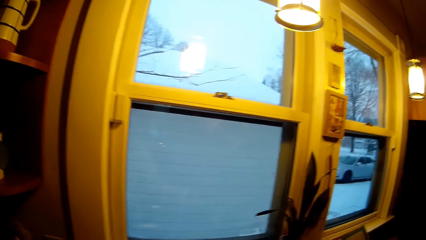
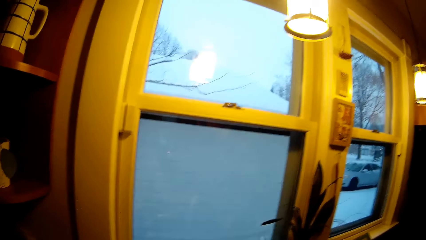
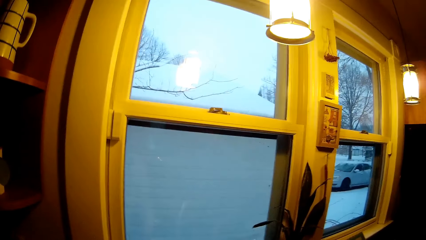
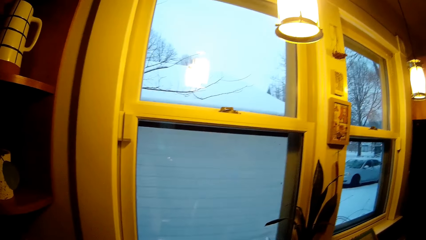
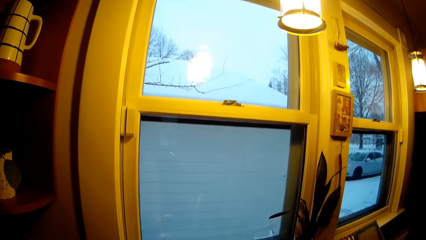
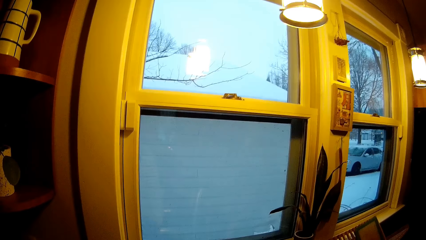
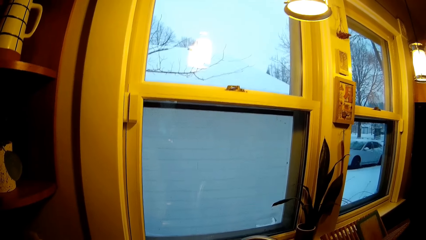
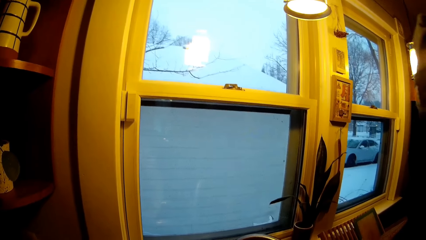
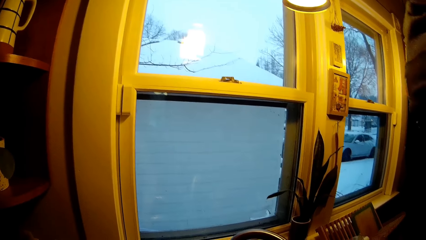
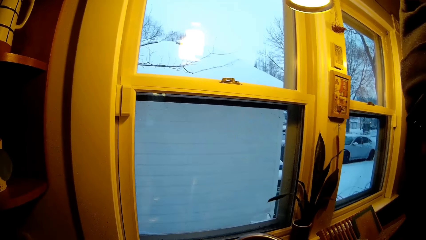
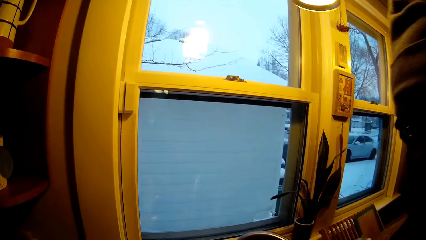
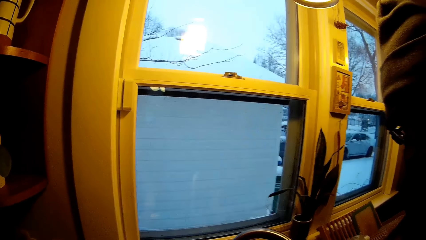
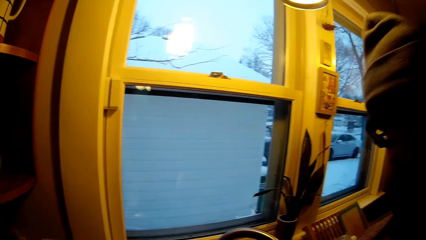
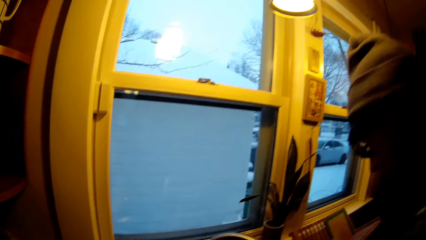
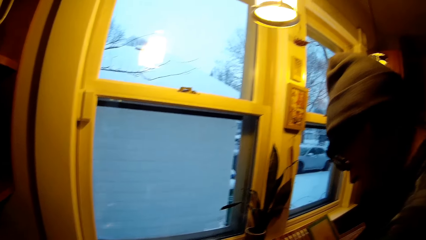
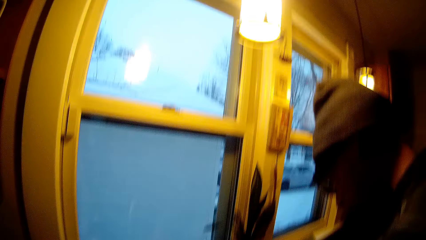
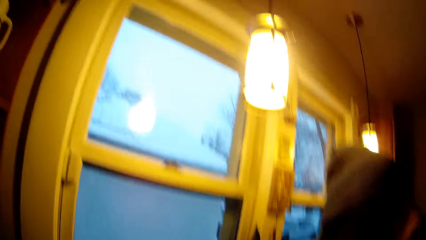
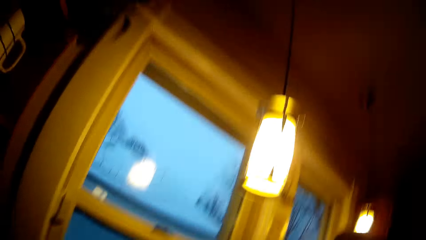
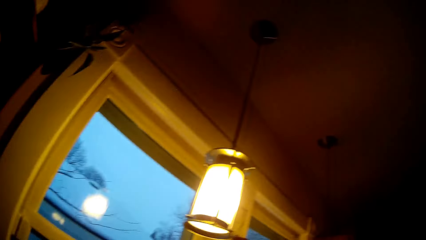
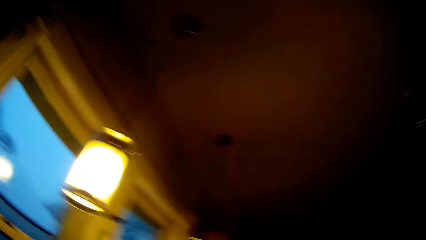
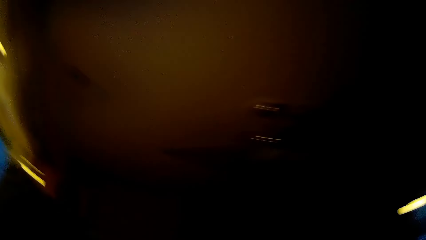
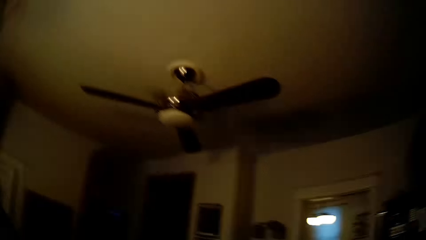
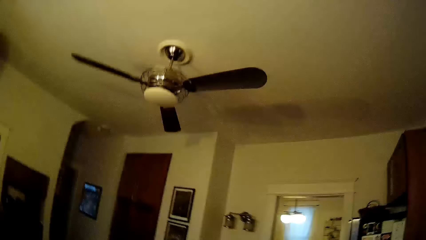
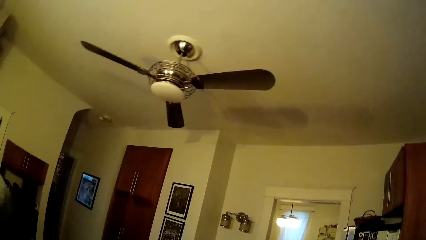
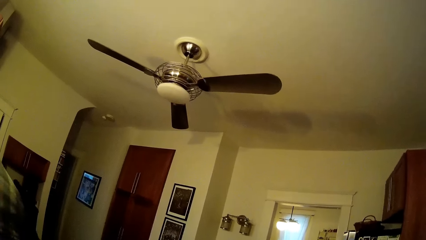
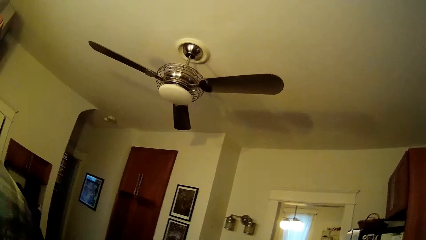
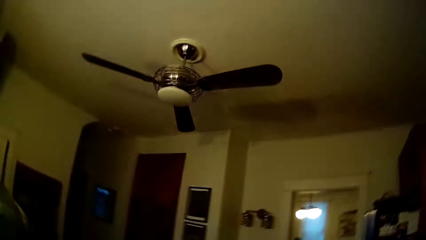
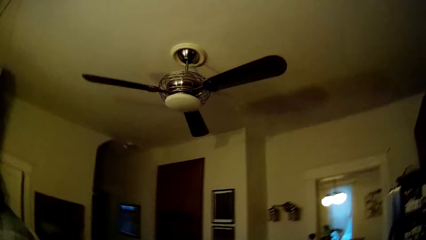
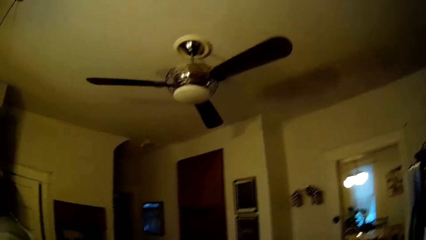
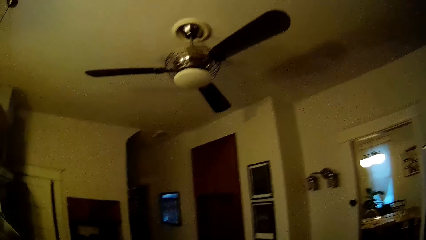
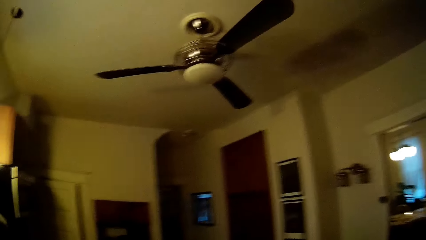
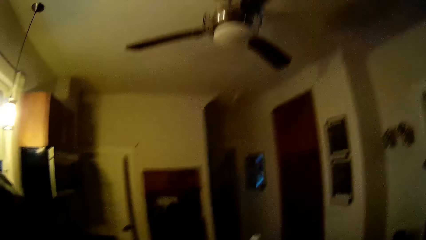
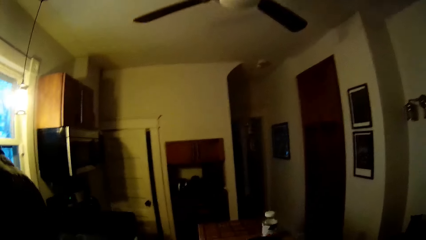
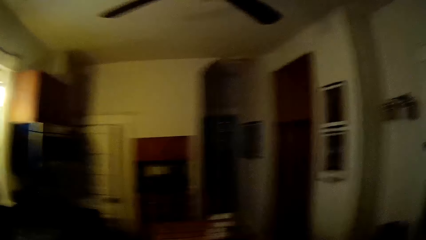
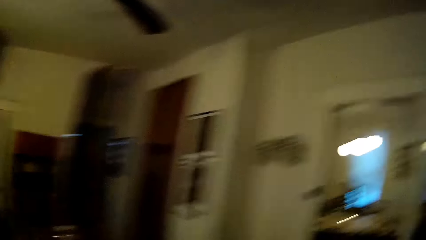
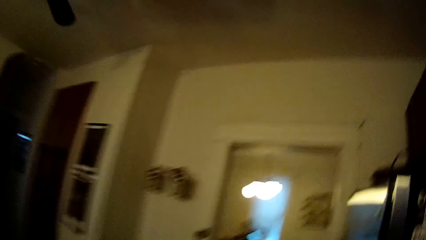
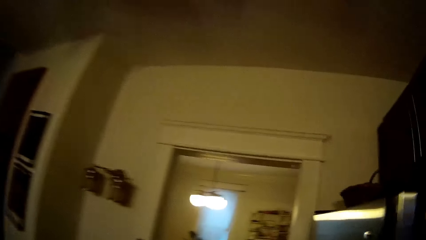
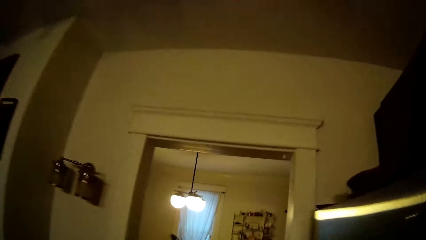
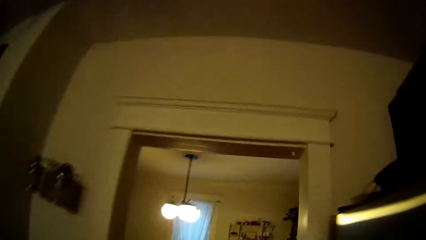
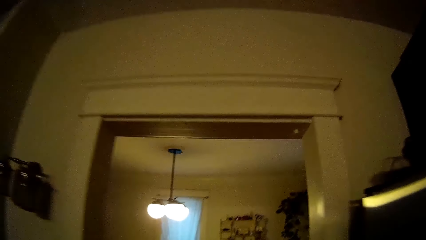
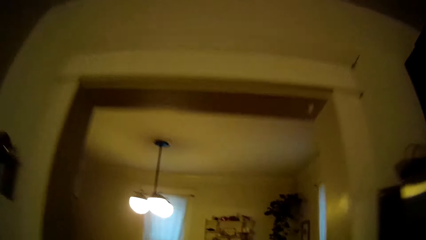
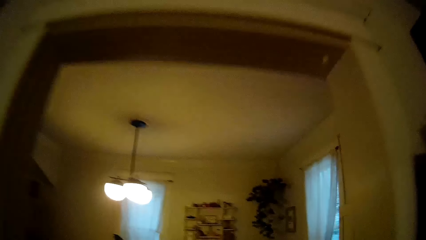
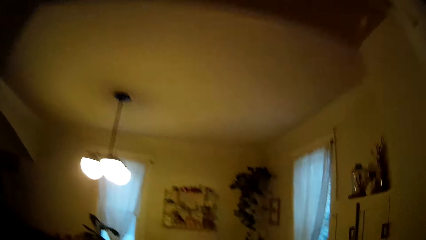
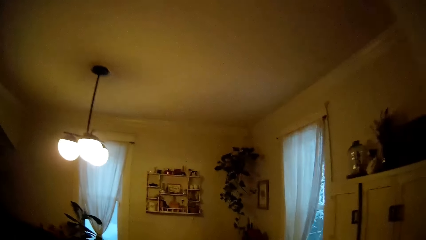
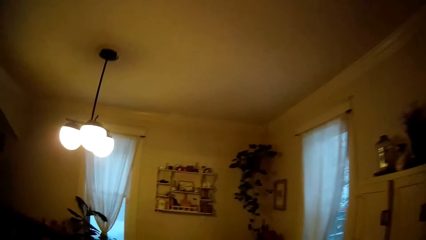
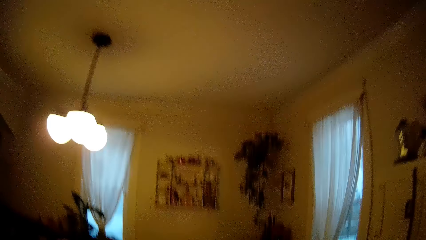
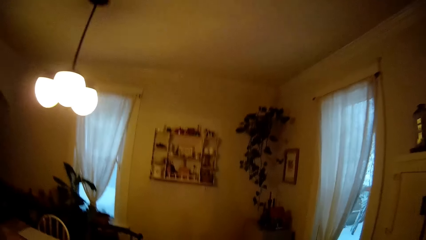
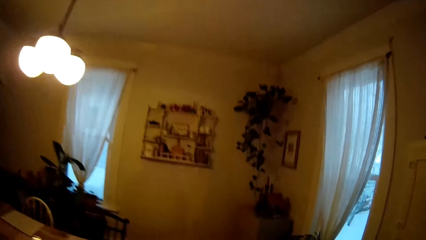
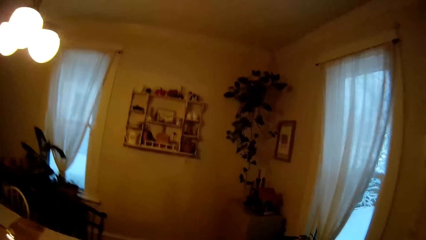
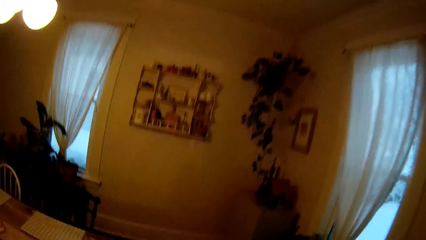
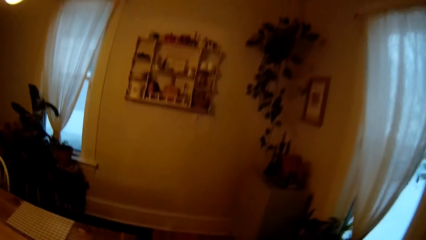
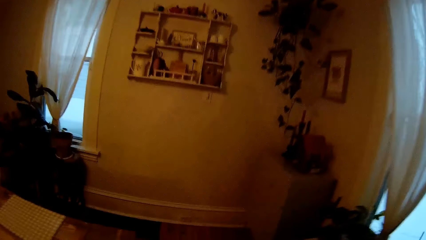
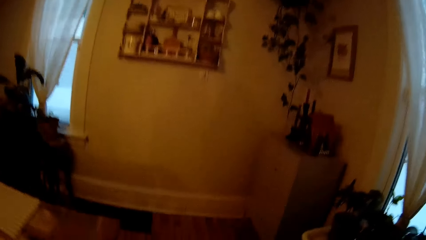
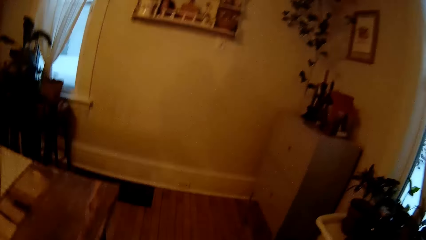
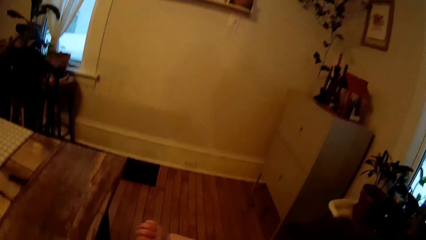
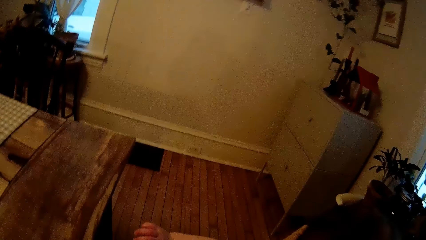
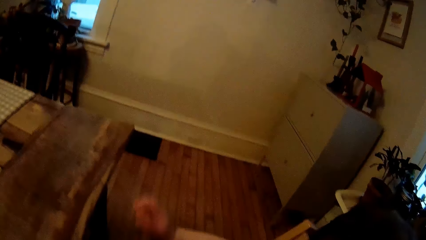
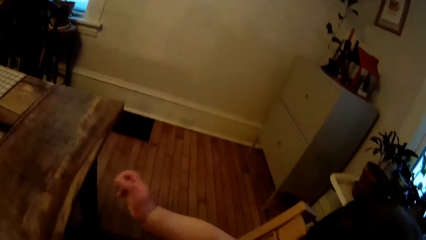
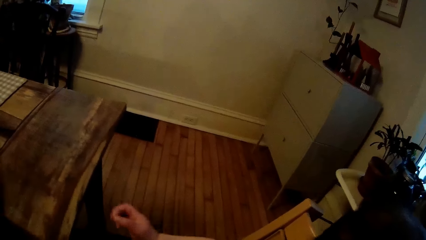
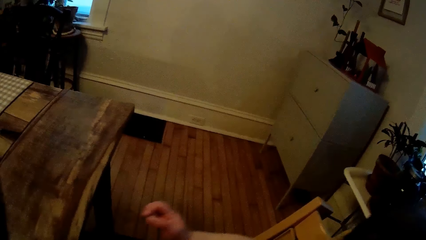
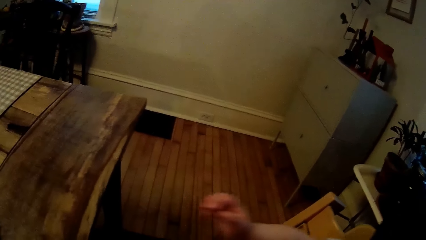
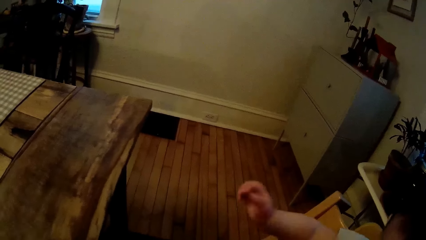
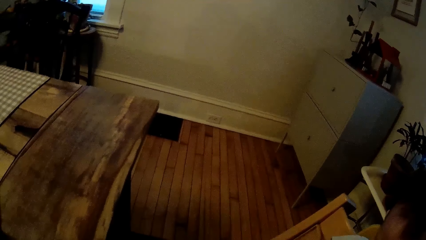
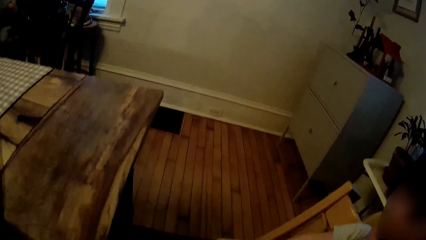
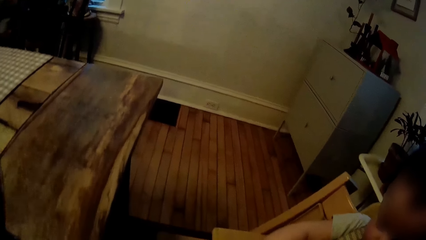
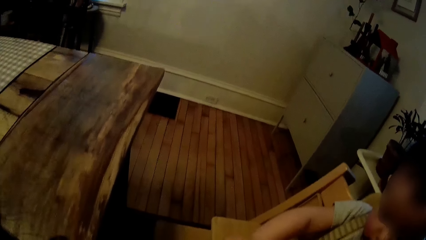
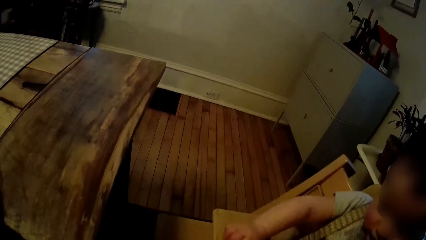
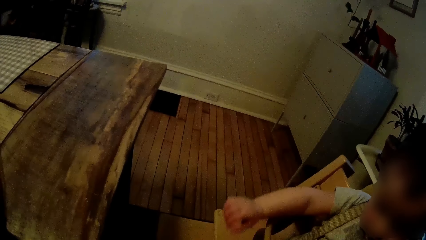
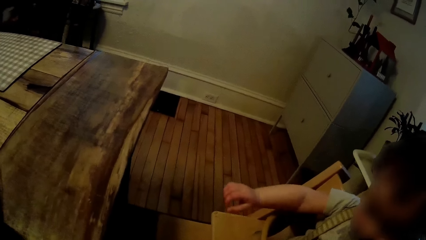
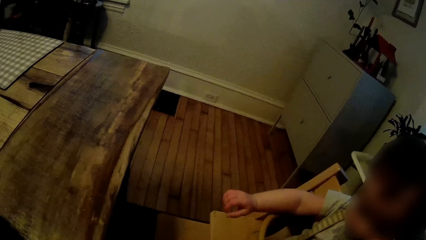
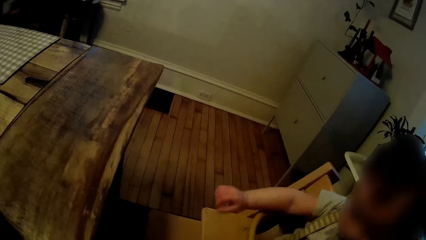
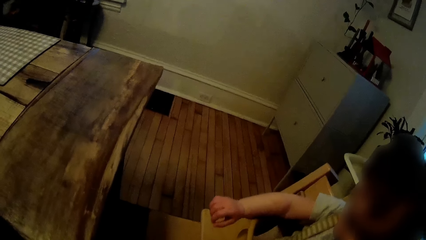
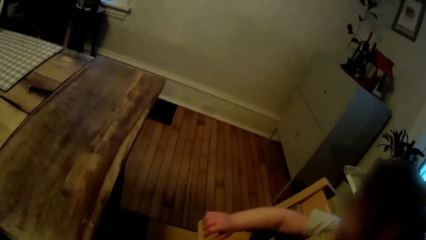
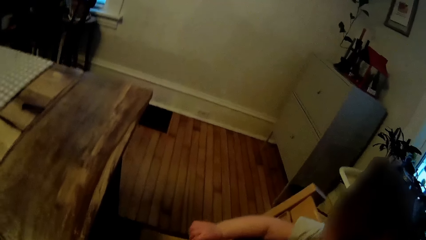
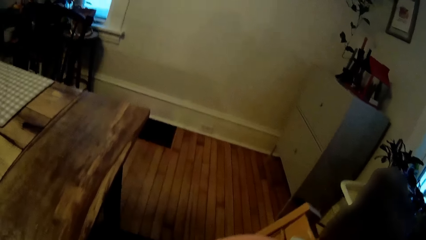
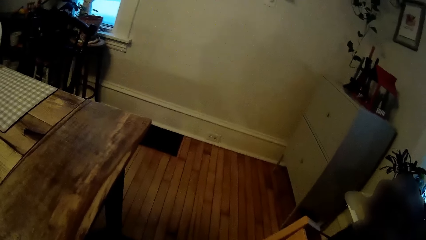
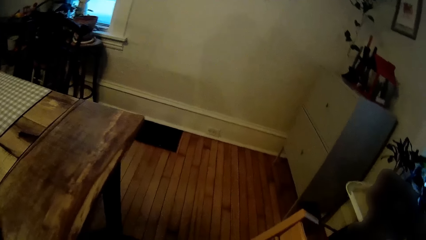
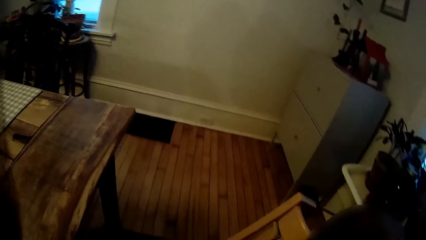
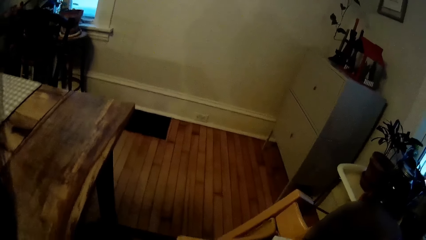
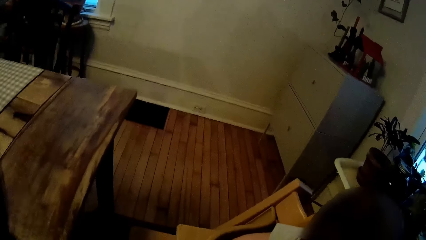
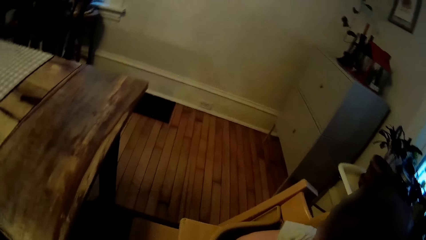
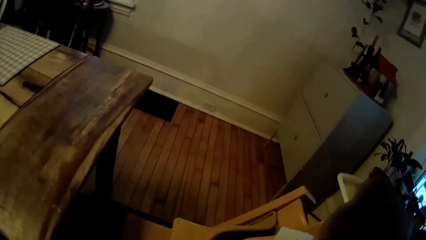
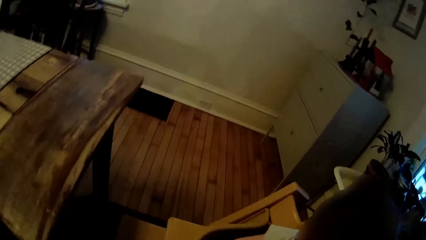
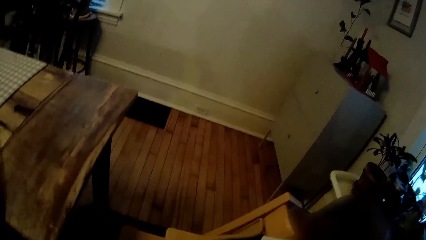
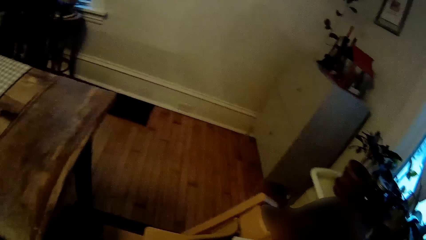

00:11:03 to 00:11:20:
The camera wearer looks around the house. They walk to the dining from the kitchen. They interact with the baby.
